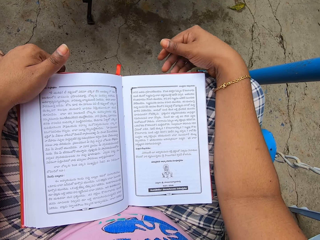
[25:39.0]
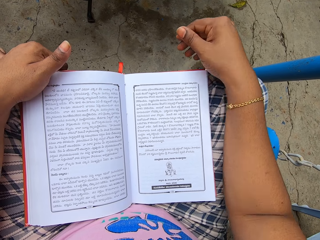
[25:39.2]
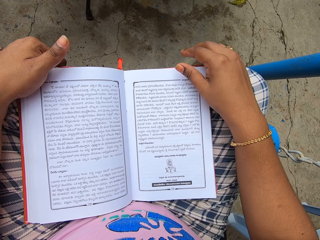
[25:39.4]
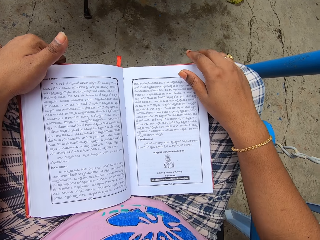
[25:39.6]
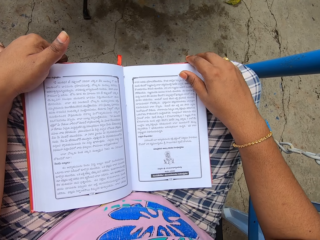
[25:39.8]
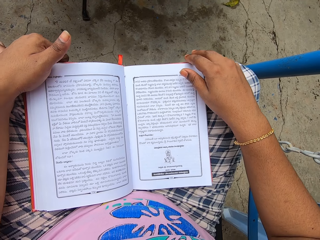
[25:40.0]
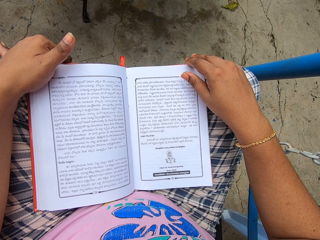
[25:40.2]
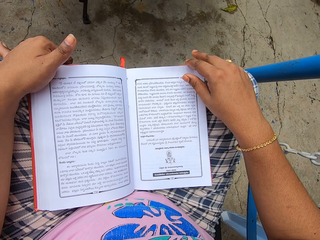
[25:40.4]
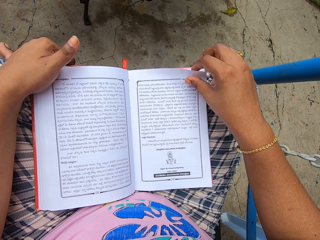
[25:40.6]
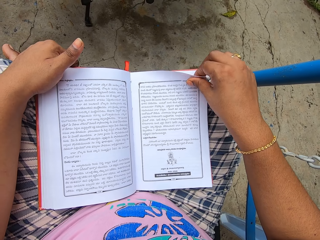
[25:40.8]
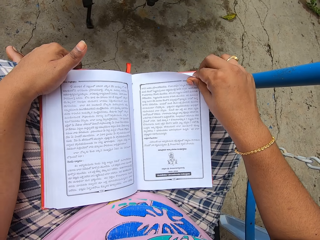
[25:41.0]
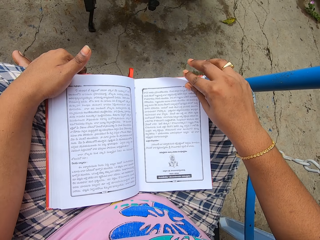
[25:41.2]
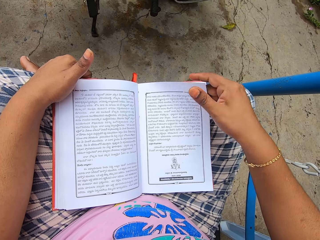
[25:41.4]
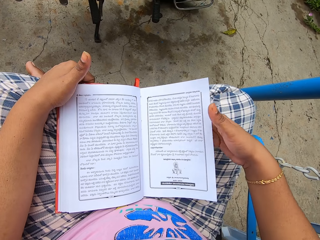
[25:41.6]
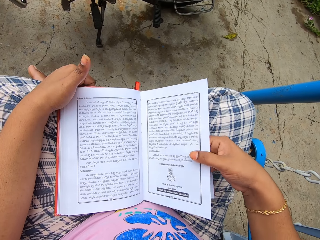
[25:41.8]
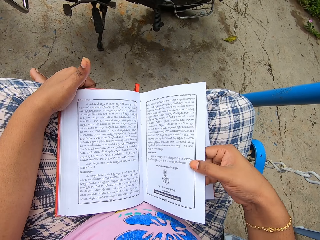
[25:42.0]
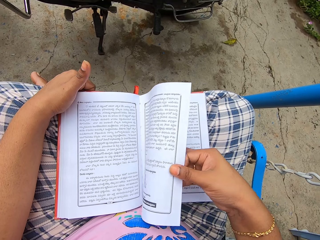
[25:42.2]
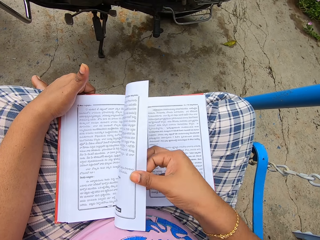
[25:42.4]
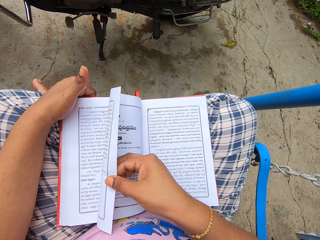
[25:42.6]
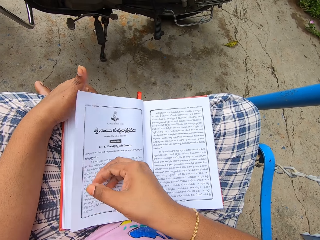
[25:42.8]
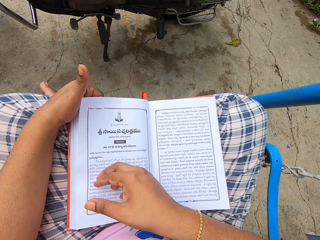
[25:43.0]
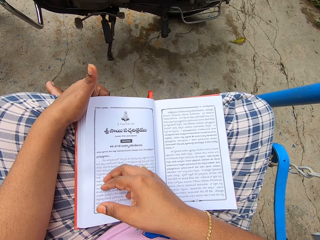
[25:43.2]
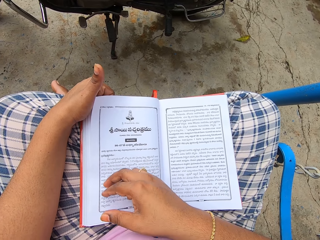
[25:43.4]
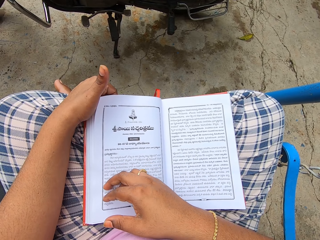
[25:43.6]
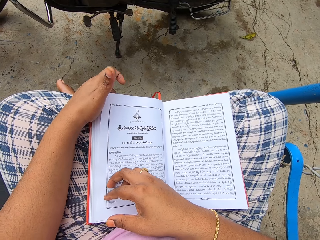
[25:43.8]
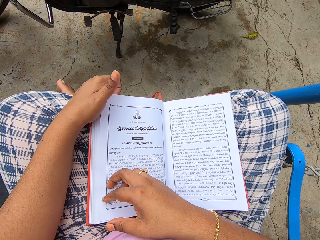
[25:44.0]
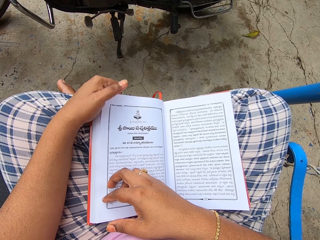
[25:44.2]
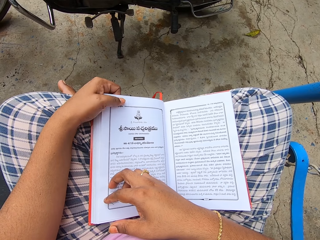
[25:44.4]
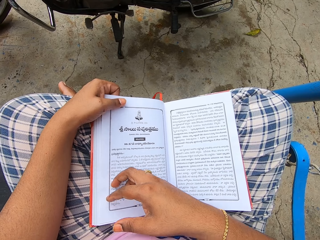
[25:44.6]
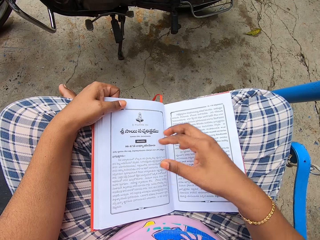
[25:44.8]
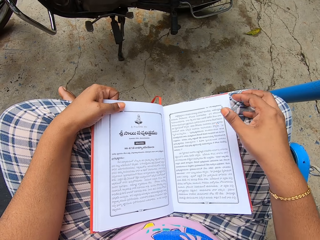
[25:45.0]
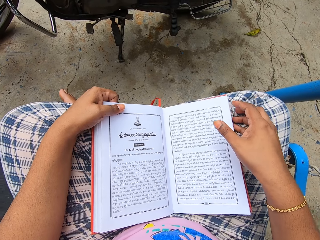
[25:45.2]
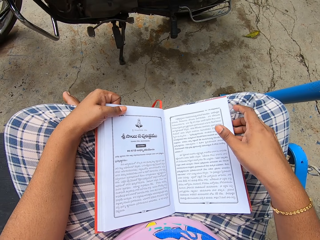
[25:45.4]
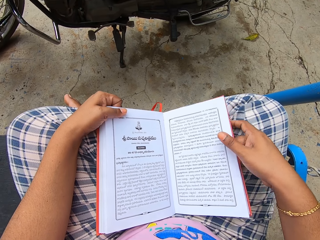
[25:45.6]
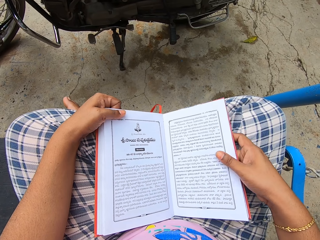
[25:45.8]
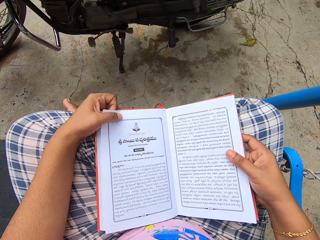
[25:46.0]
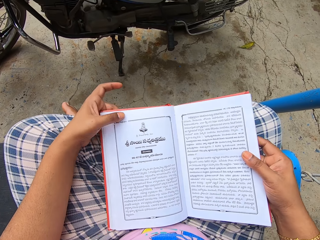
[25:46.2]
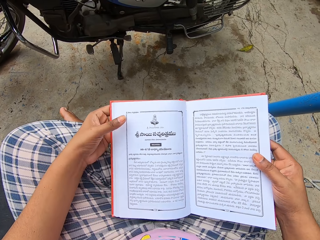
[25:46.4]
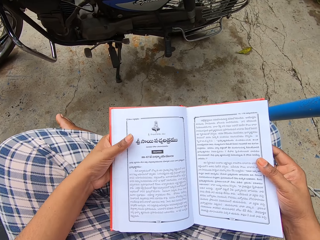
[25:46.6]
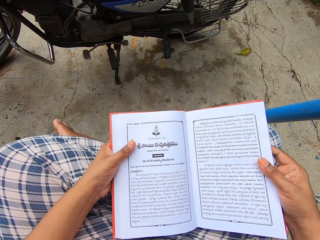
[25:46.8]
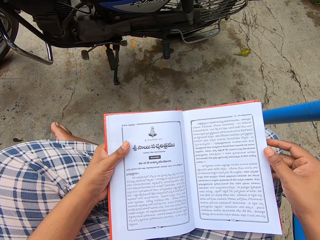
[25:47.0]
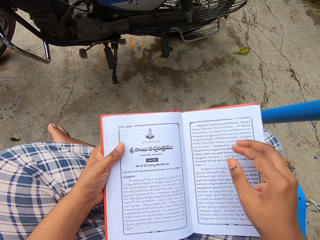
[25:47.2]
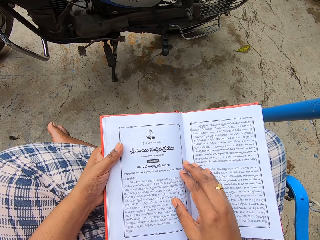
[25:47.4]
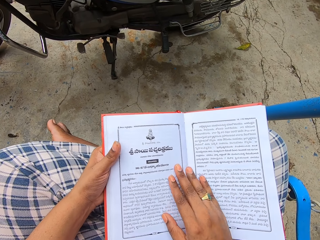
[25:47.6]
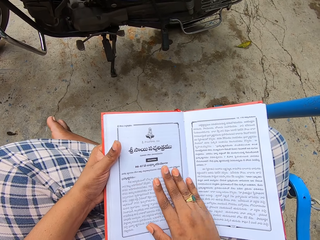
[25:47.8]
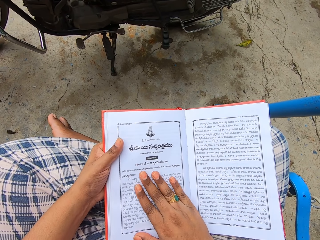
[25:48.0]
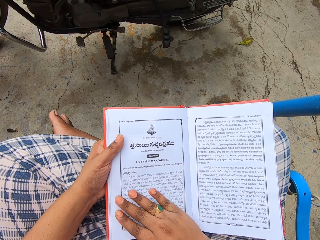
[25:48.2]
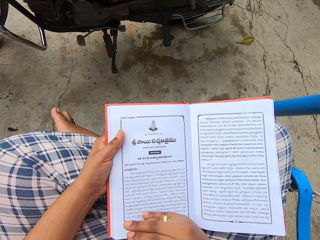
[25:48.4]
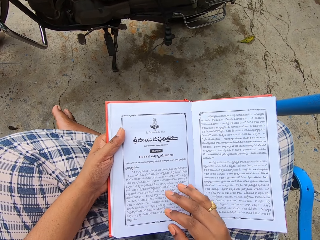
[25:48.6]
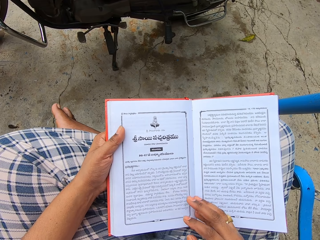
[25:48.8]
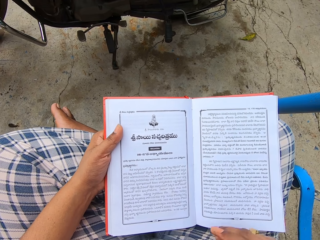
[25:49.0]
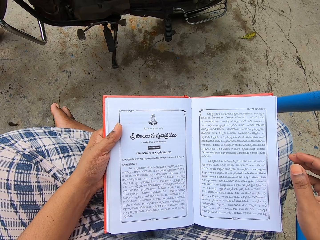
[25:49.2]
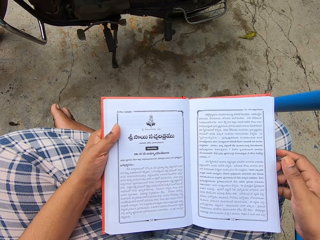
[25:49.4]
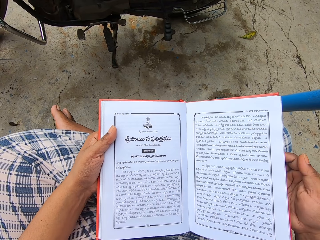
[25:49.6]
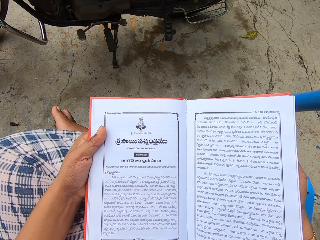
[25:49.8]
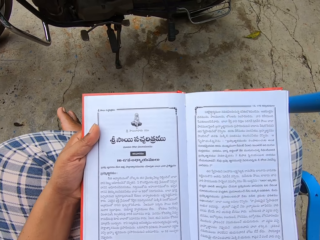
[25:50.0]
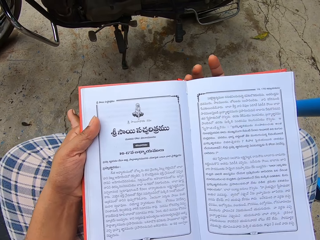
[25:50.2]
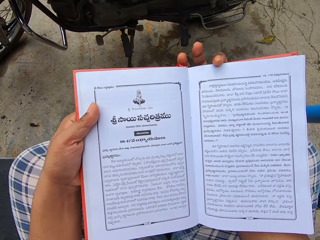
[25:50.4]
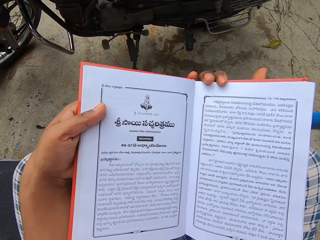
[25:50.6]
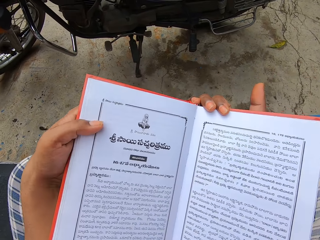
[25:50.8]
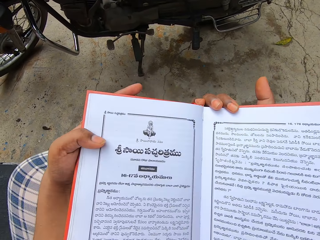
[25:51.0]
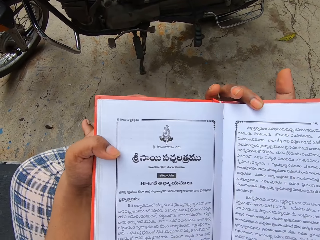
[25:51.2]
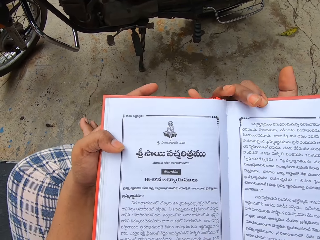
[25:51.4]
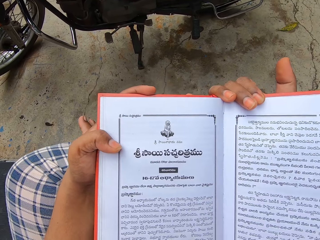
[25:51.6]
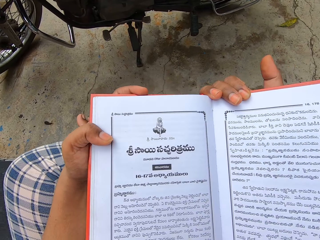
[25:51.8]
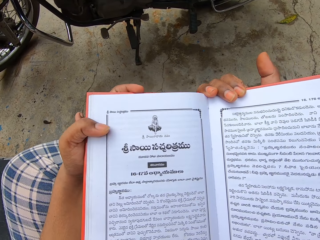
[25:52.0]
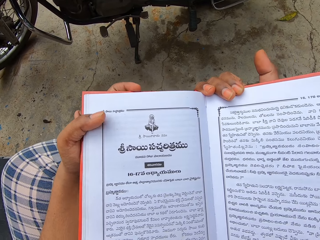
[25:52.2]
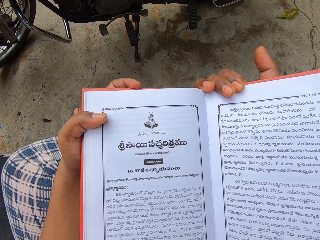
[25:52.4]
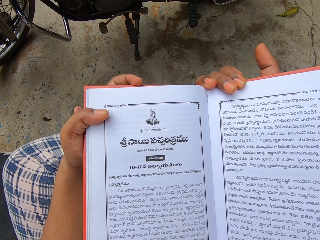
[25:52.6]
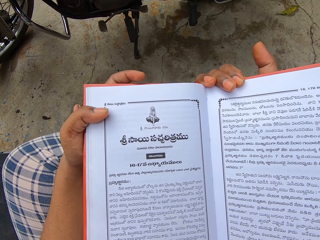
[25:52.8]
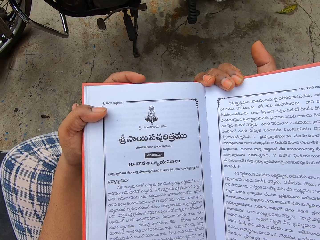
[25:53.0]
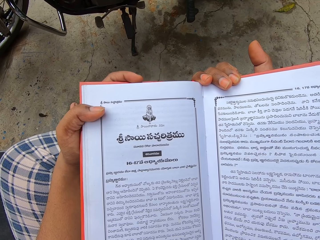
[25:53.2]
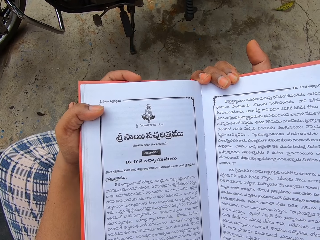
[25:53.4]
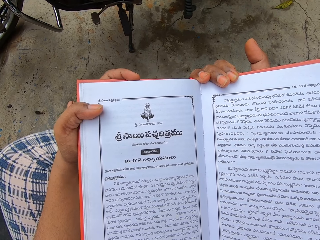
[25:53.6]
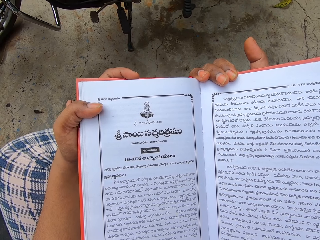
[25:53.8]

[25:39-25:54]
The camera wearer turns the page of the book. They peruse the book. They lift the book. They read the book. They lift the book. They read the book.

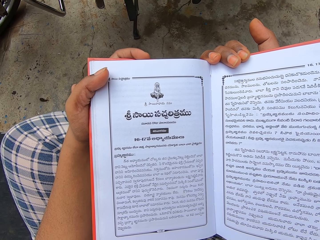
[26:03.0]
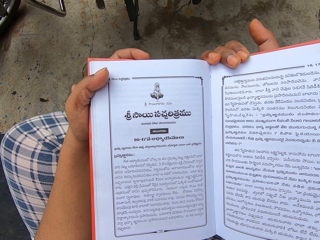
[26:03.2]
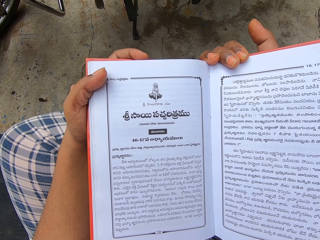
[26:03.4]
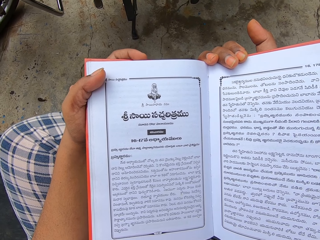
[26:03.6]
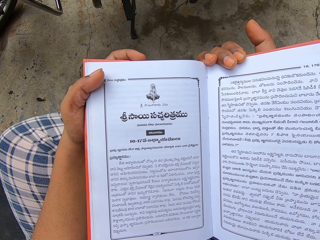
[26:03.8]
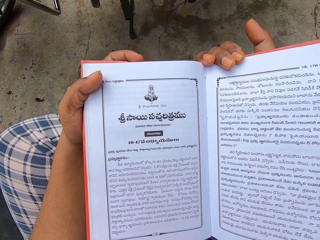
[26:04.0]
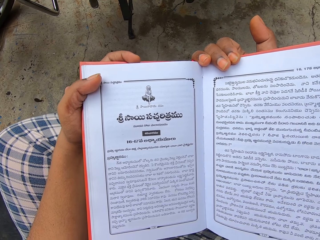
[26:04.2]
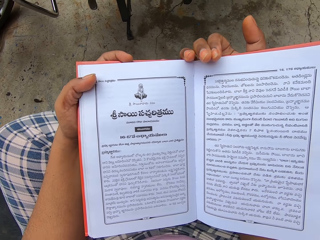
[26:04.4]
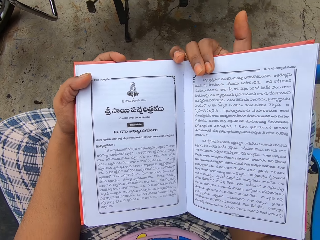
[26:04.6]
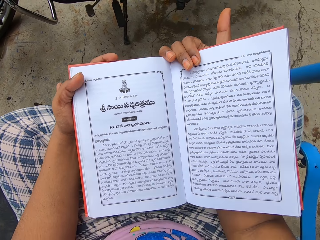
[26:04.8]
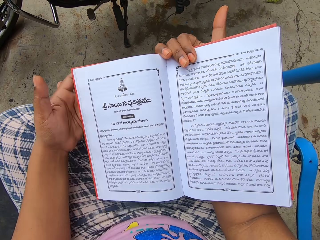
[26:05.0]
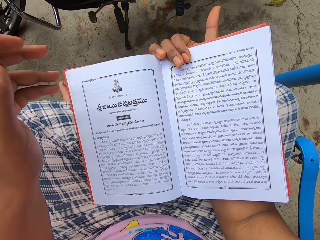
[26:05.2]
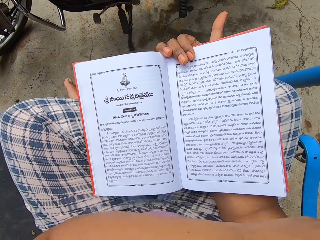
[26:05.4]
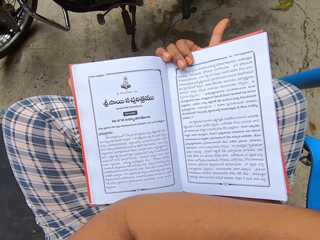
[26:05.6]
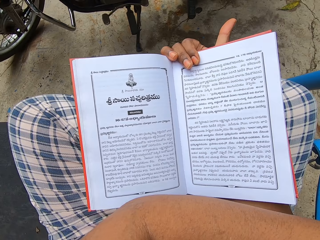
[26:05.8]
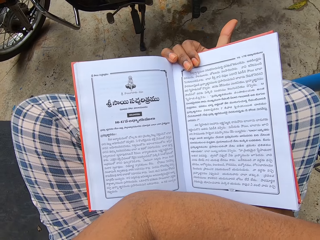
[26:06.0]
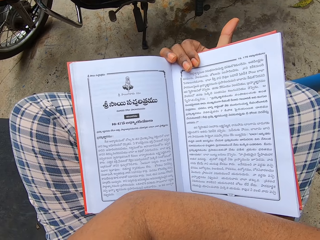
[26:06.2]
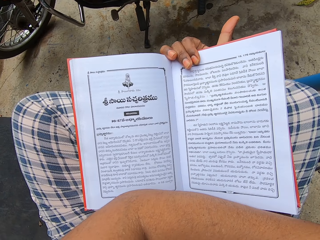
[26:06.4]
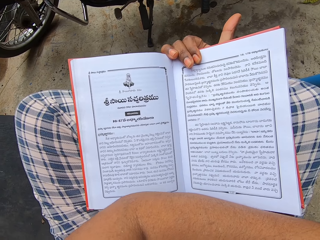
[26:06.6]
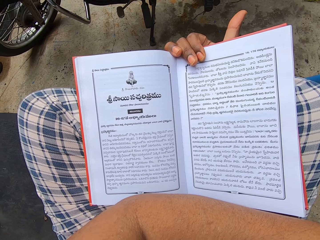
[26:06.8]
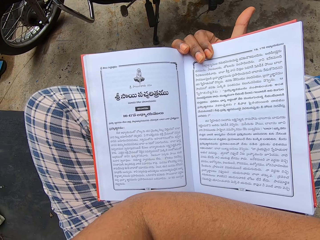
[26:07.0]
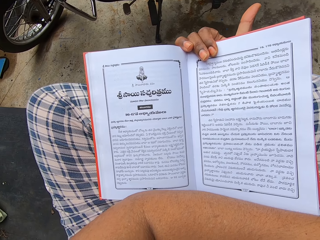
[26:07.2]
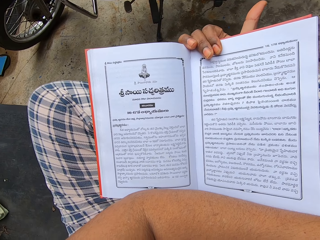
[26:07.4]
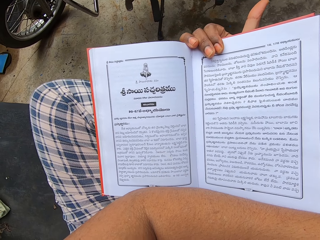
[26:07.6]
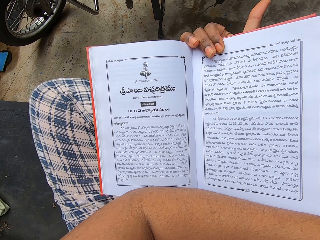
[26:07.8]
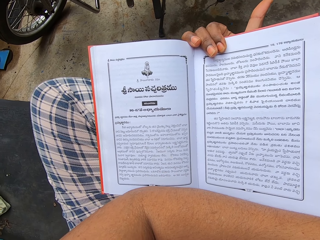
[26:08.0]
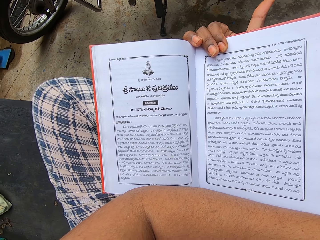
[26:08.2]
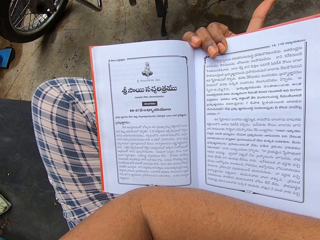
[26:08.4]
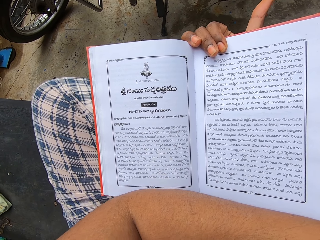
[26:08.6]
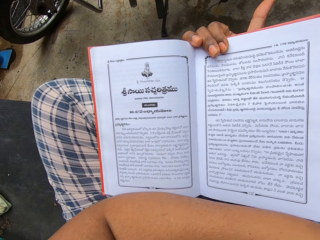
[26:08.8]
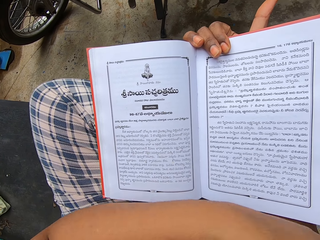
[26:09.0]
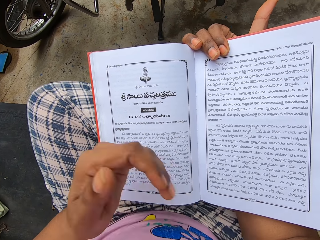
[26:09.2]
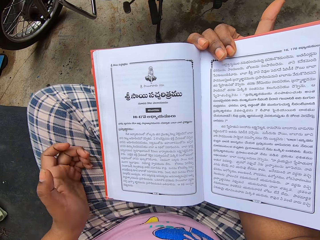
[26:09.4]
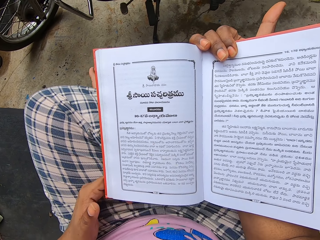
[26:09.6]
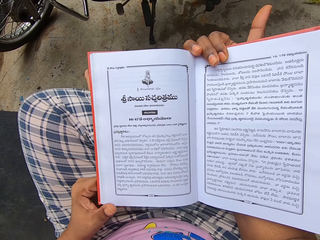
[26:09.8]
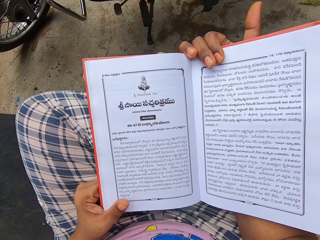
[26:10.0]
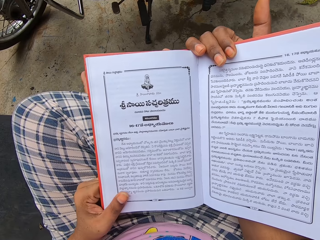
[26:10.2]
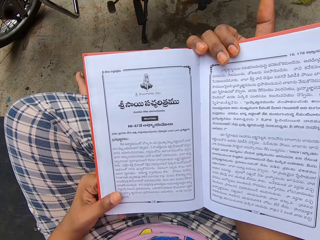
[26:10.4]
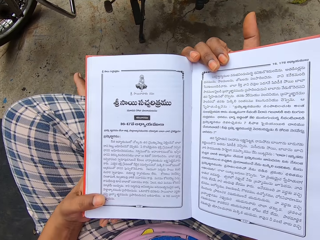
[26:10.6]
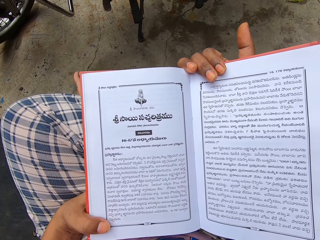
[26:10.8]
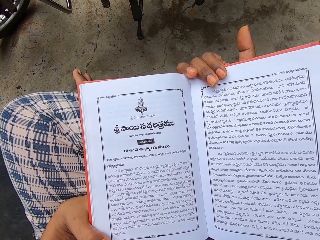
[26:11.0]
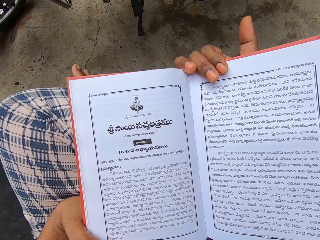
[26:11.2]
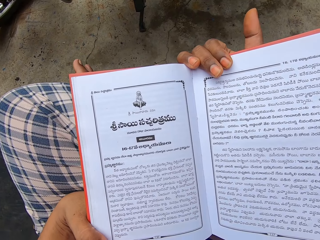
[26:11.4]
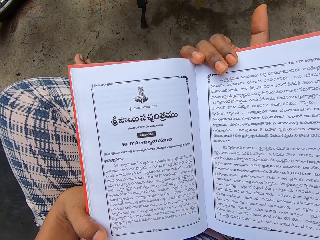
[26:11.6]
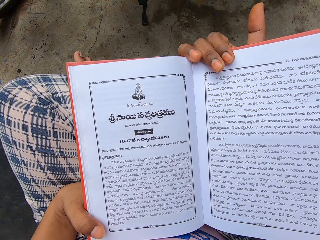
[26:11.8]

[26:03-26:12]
The camera wearer moves the hand. They read the book. They hold the book.
